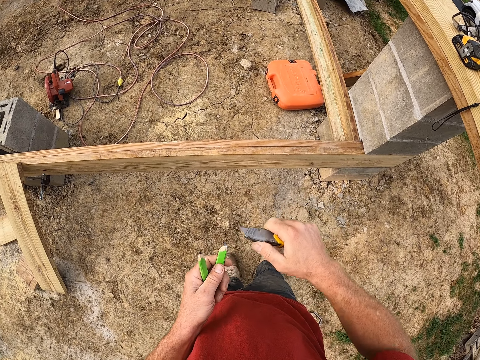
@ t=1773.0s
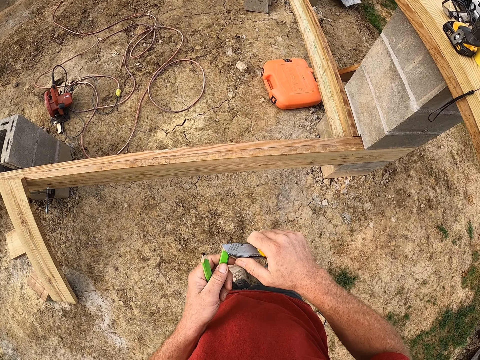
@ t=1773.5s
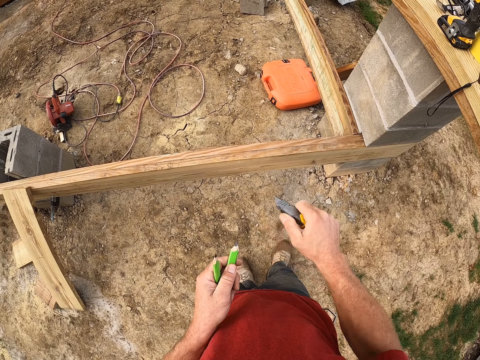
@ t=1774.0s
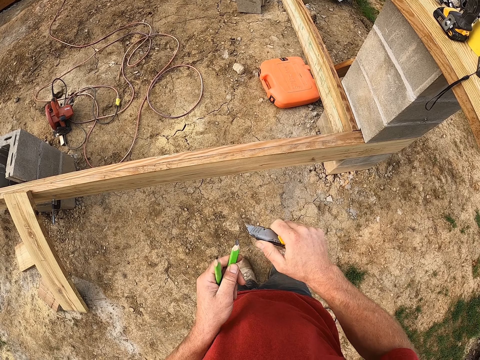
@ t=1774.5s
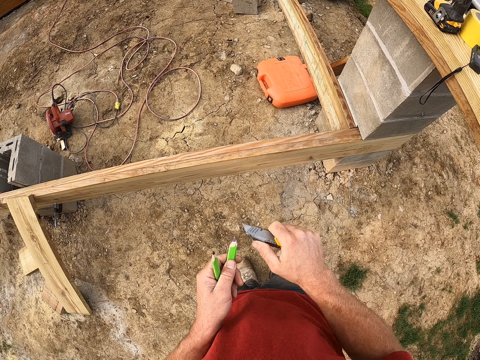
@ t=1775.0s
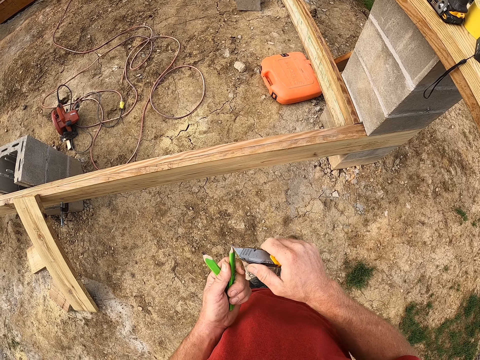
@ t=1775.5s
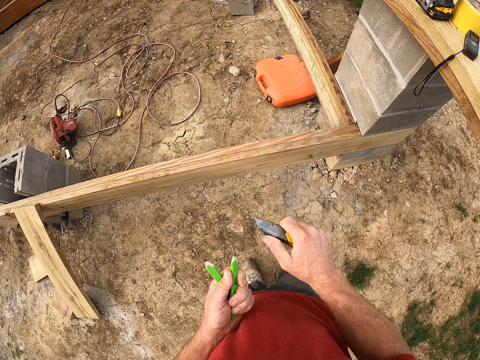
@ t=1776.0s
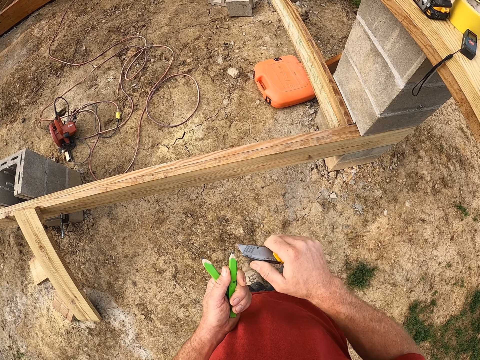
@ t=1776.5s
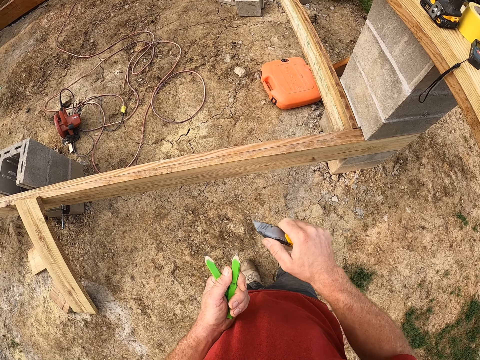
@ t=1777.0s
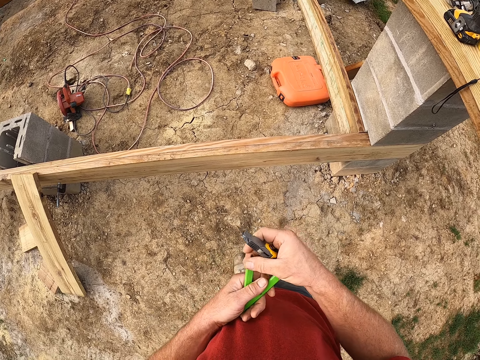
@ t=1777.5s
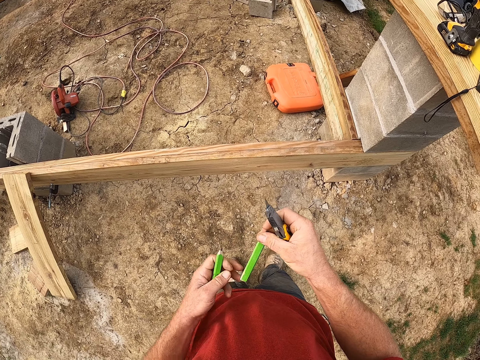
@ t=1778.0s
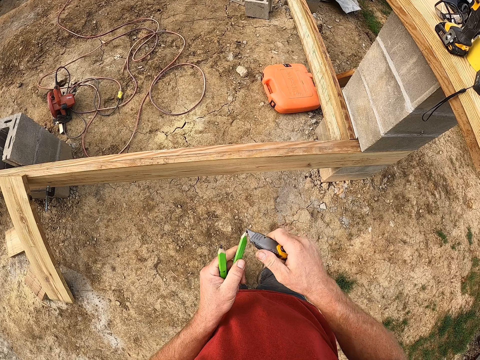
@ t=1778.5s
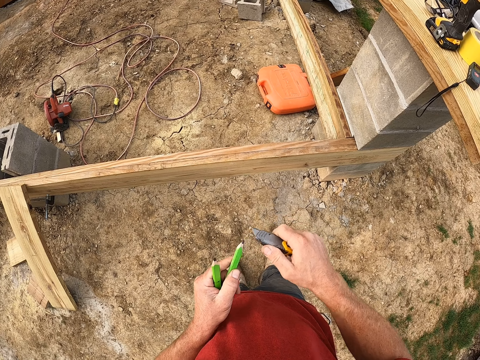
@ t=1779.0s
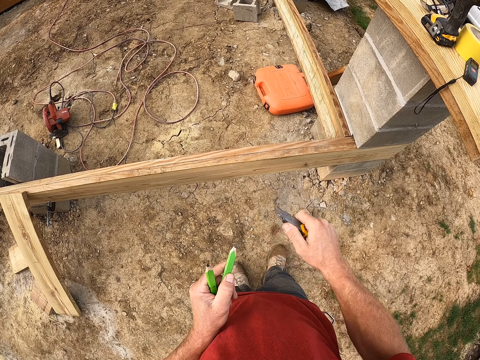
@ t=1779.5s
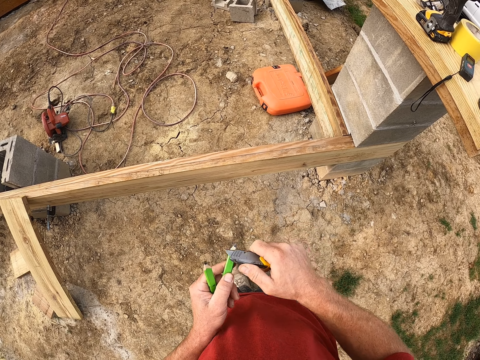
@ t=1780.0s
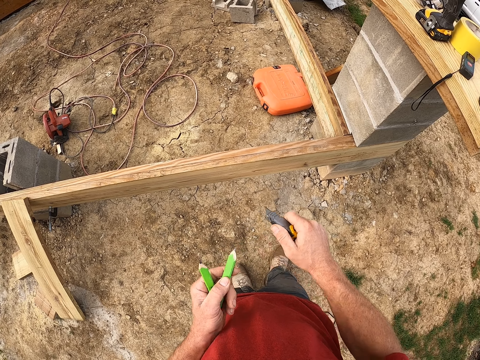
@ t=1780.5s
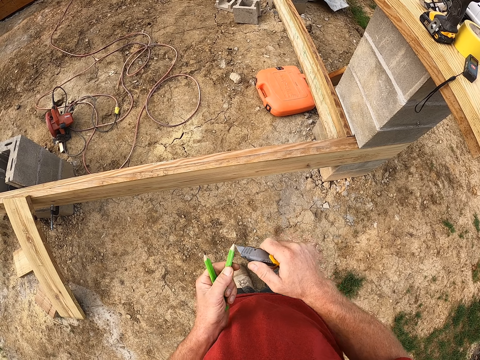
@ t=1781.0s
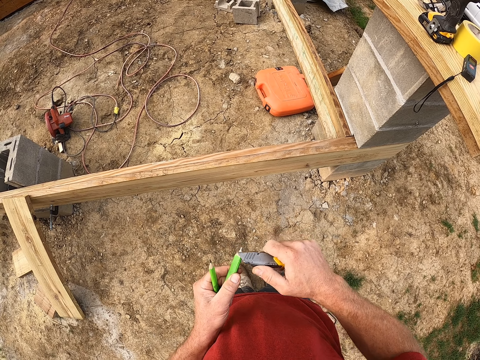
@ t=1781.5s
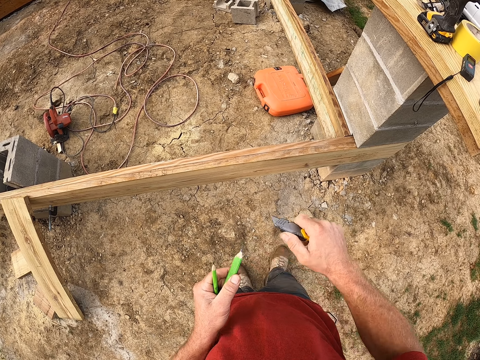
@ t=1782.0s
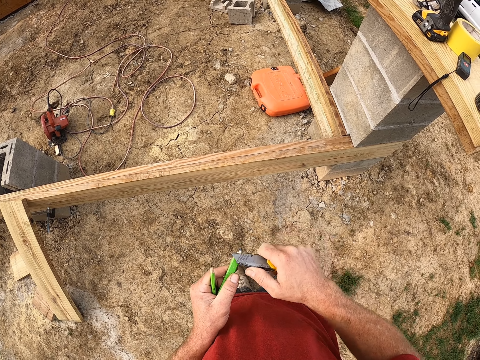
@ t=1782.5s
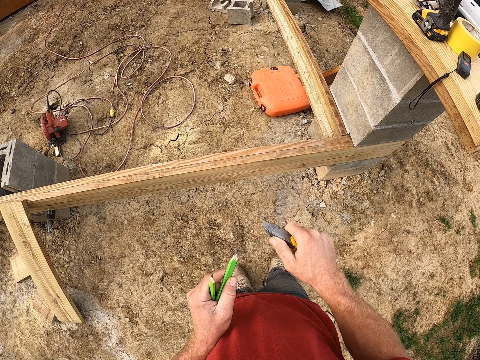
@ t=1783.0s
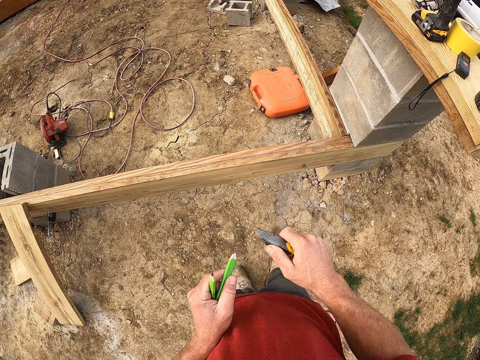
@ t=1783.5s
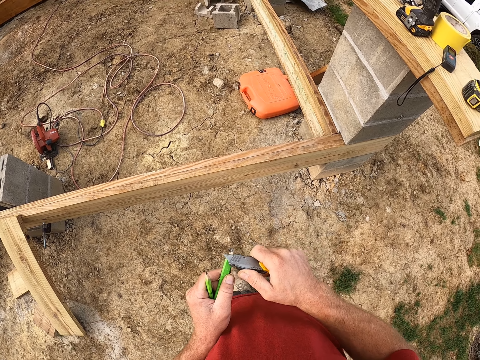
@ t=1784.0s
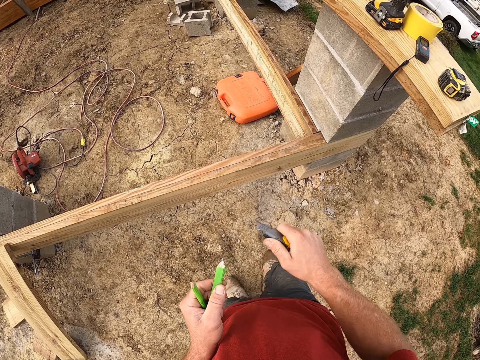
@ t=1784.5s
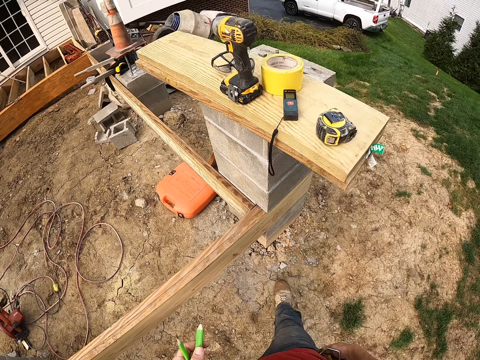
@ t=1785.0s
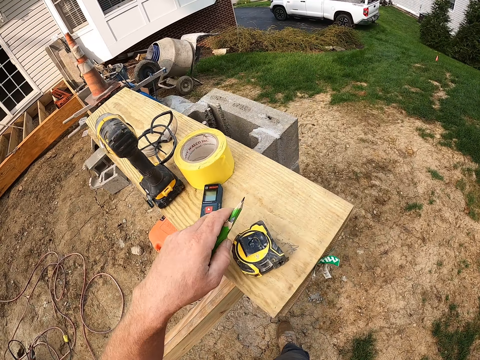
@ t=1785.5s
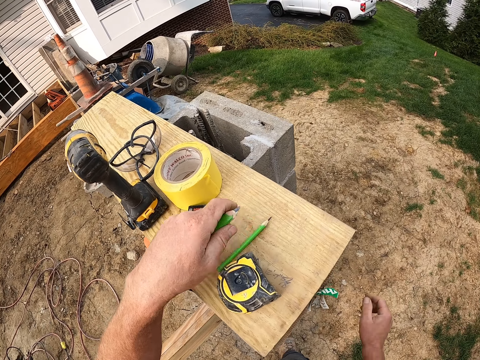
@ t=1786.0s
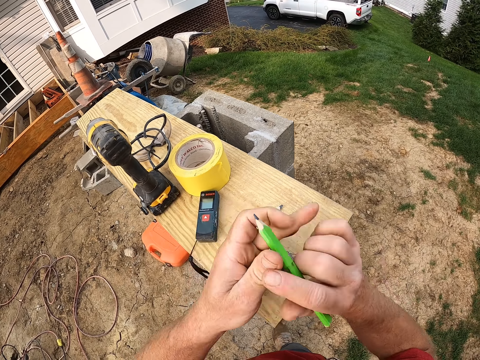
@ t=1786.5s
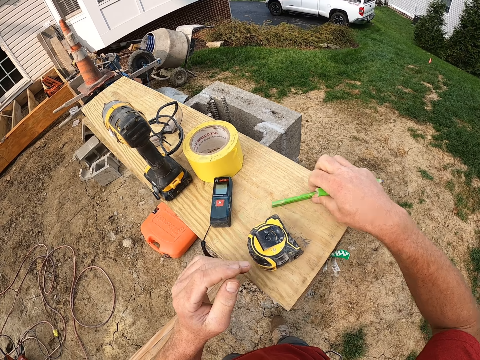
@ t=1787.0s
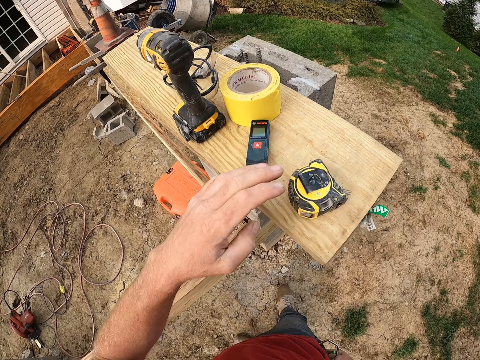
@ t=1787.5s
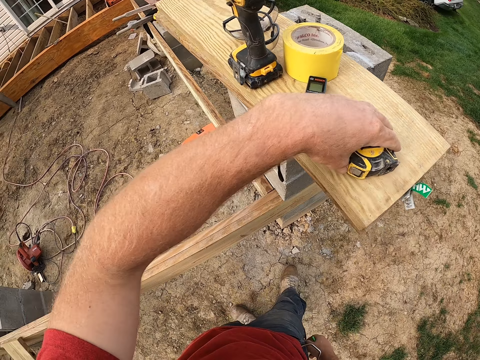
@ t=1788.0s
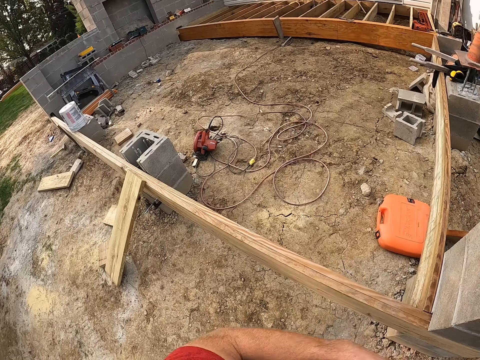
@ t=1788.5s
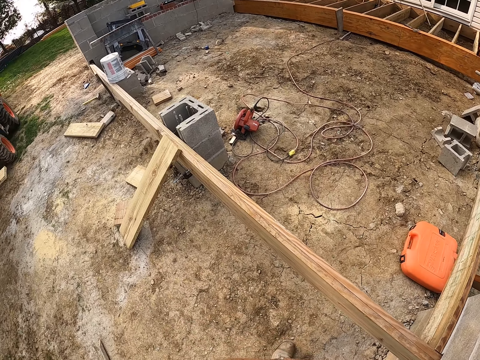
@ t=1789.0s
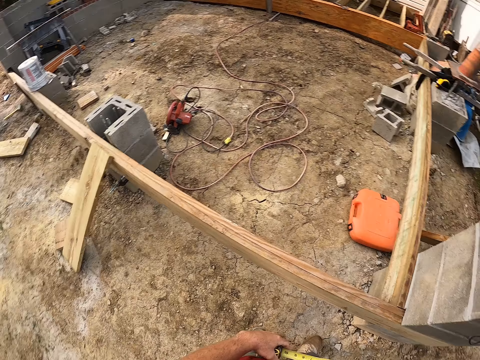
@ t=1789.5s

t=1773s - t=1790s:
The camera wearer sharpens the pencil using the knife repeatedly. They drop the pencil on the wooden plank. They pick up the pencil from the wooden plank. They pick up the measuring tape from the wooden plank.

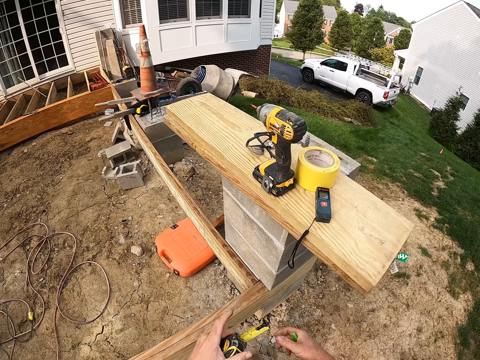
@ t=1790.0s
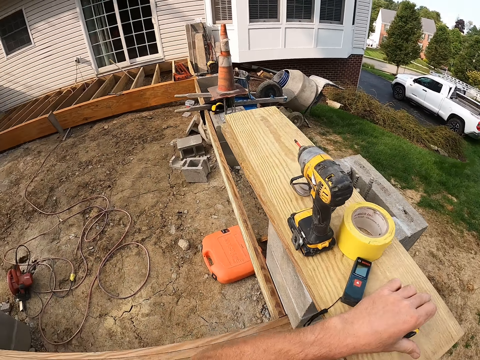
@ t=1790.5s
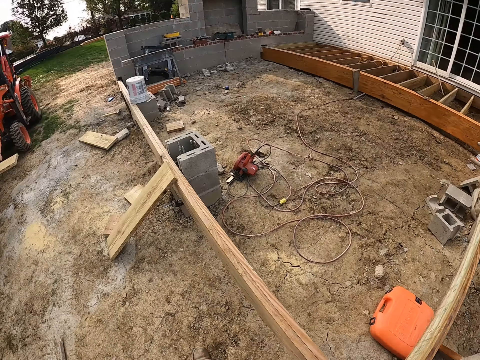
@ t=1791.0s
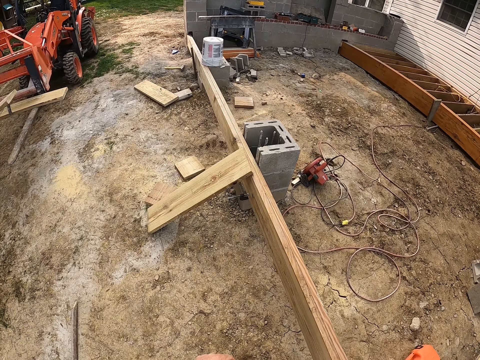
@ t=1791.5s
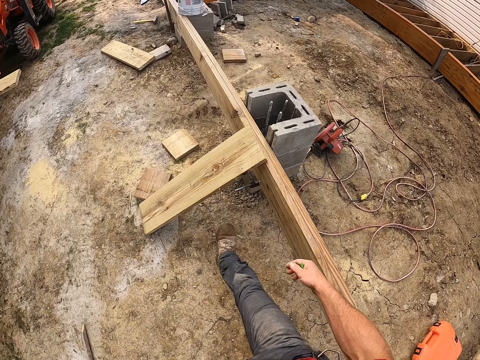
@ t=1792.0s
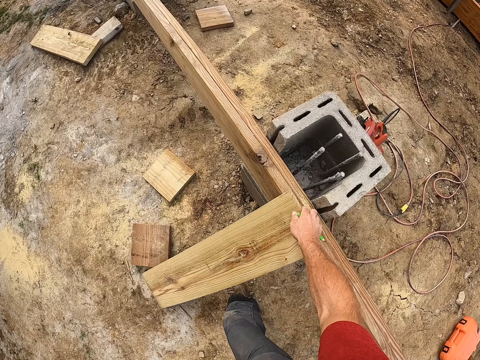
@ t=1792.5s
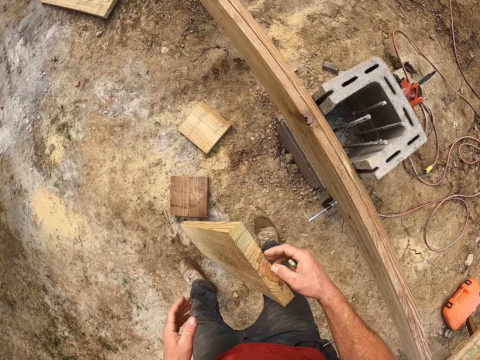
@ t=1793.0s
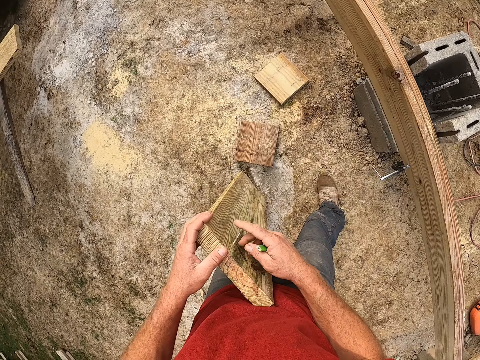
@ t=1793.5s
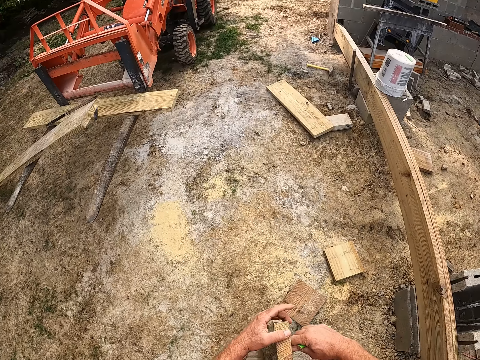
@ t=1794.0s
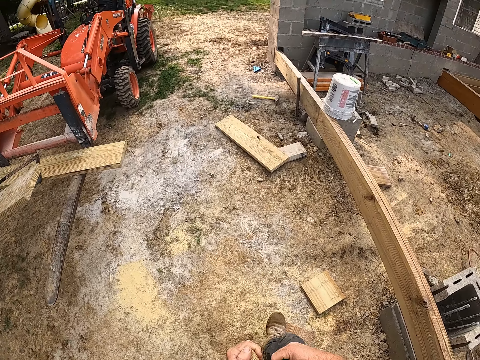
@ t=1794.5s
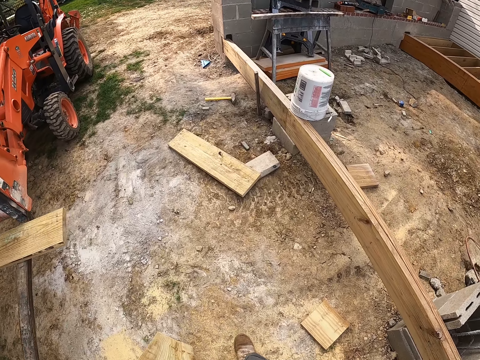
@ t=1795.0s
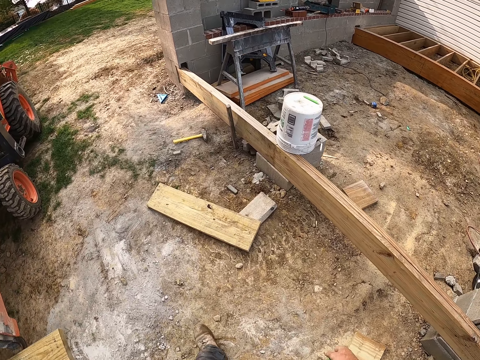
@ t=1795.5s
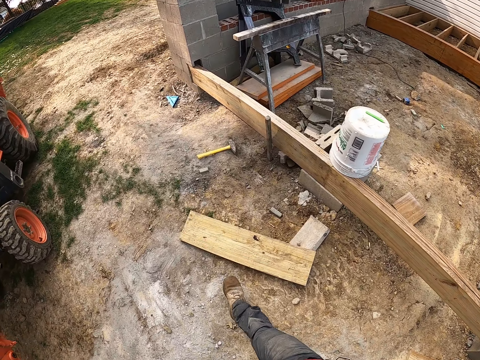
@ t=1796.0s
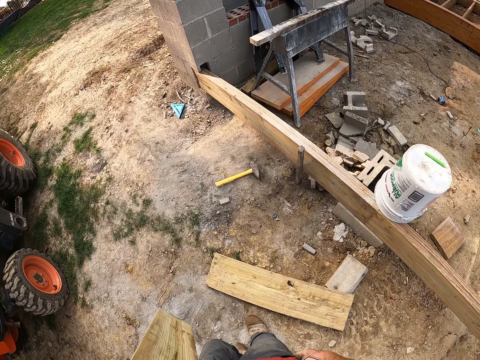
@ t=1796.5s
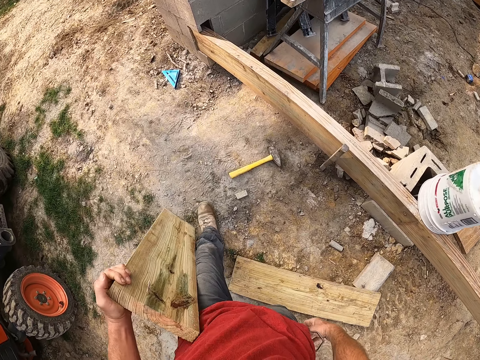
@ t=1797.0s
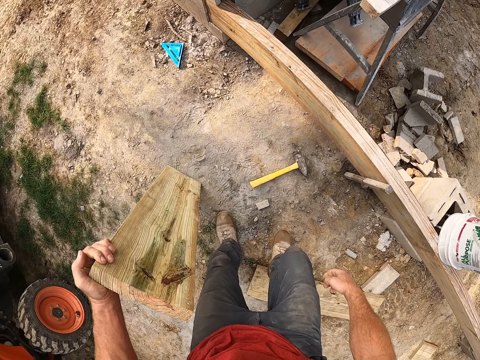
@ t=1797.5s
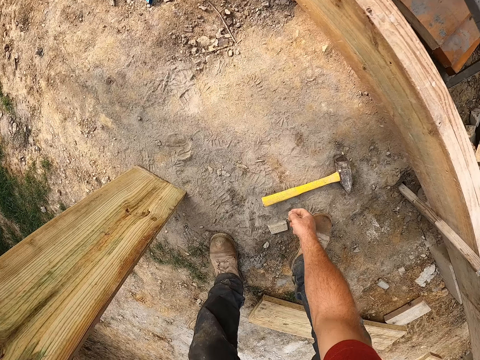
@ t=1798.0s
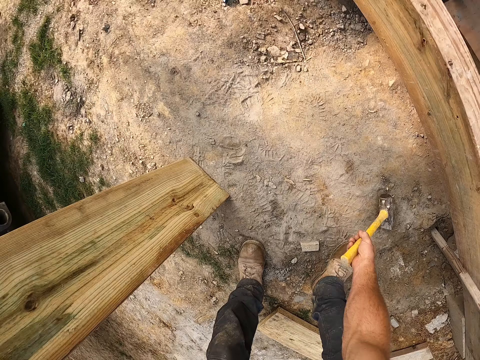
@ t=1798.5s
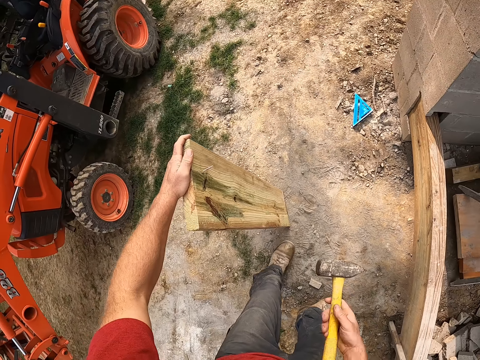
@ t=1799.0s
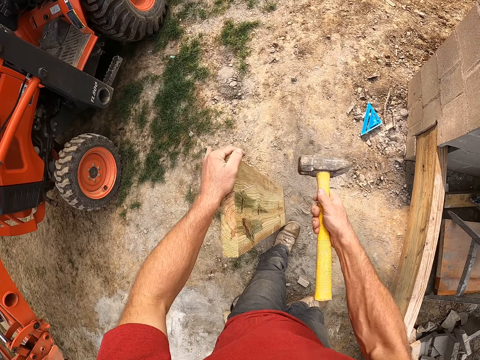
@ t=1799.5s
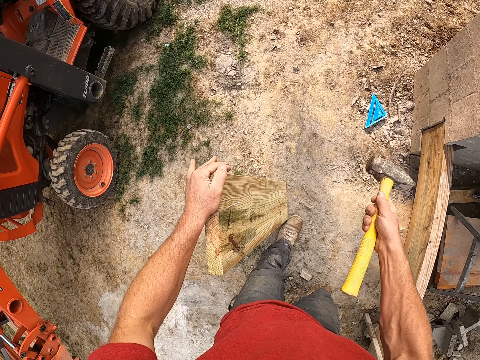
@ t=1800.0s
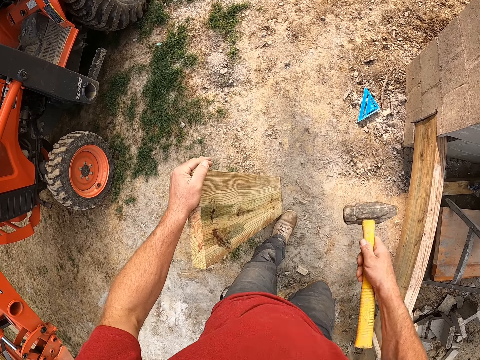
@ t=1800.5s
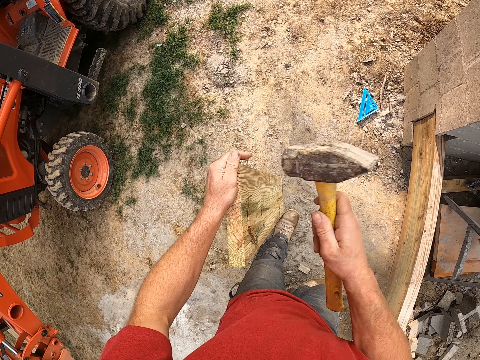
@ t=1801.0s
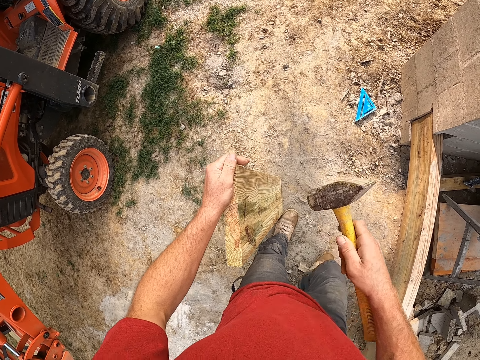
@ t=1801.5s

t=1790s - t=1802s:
The camera wearer drops the measuring tape on the wooden plank. He picks up the wooden plank from the ground. He walks around. He picks up a hammer from the ground. He hits the hammer on the wooden plank with his left hand. He hits the wood using the hammer again.
